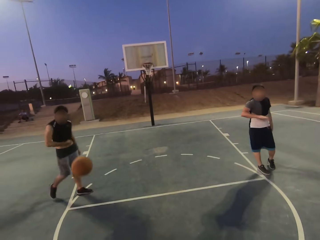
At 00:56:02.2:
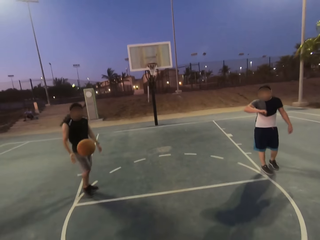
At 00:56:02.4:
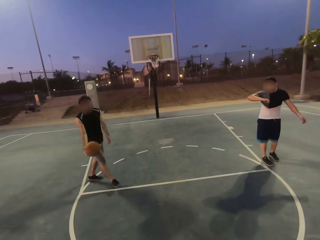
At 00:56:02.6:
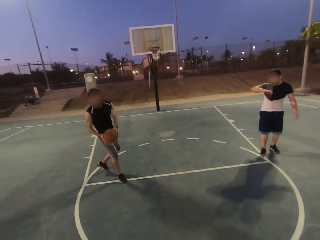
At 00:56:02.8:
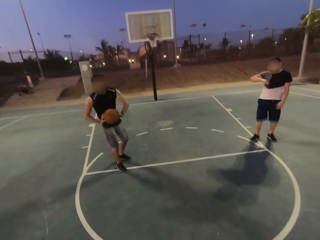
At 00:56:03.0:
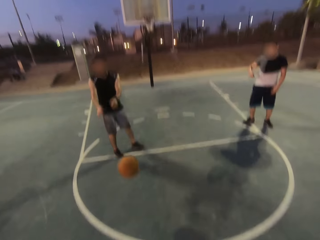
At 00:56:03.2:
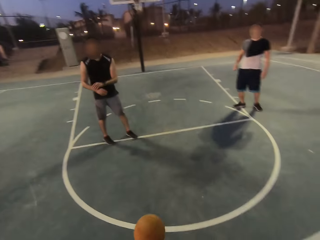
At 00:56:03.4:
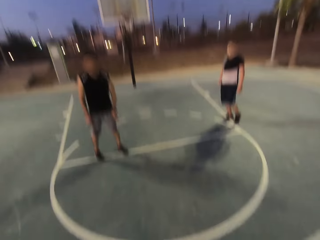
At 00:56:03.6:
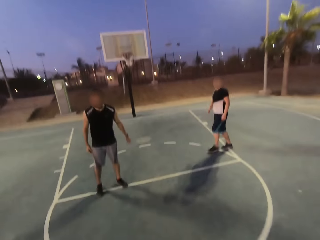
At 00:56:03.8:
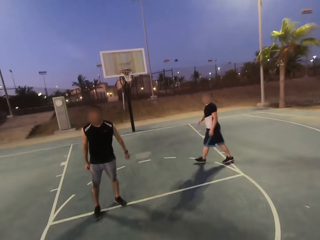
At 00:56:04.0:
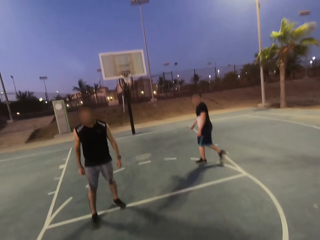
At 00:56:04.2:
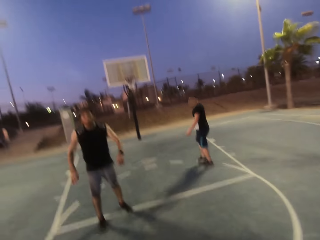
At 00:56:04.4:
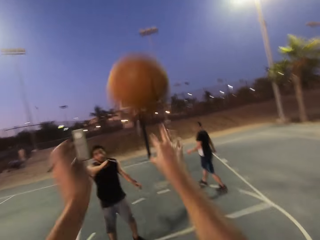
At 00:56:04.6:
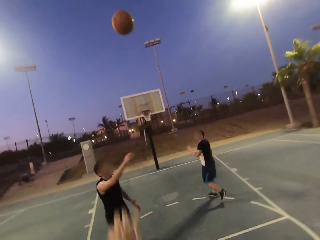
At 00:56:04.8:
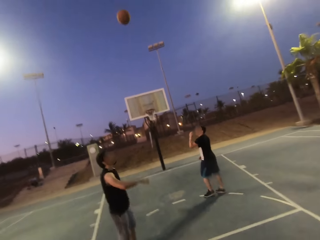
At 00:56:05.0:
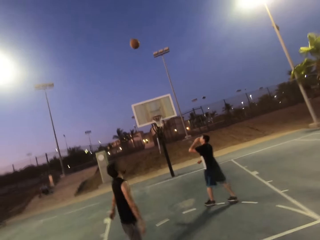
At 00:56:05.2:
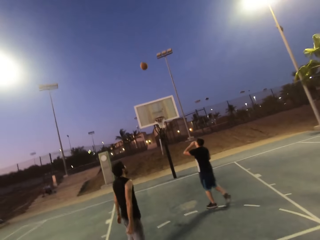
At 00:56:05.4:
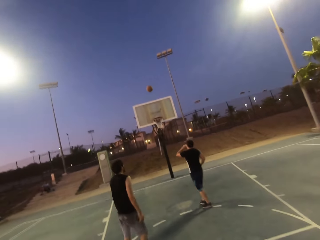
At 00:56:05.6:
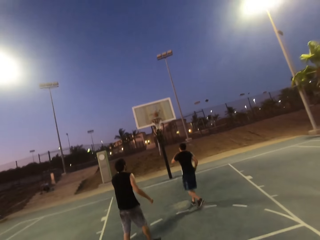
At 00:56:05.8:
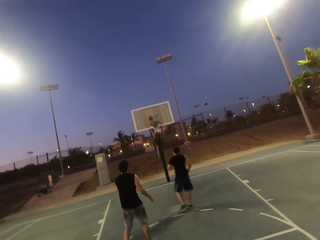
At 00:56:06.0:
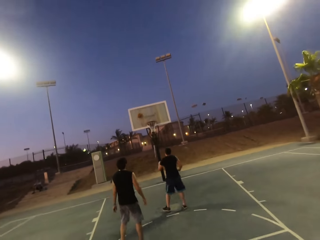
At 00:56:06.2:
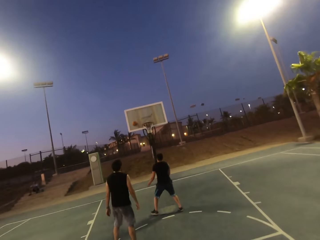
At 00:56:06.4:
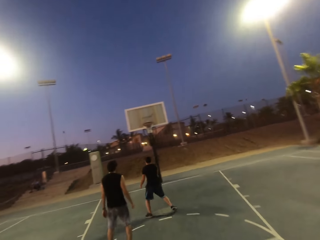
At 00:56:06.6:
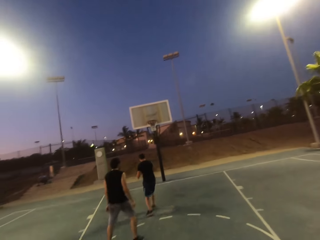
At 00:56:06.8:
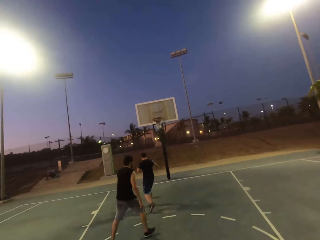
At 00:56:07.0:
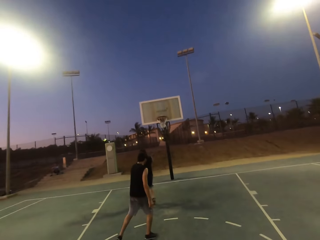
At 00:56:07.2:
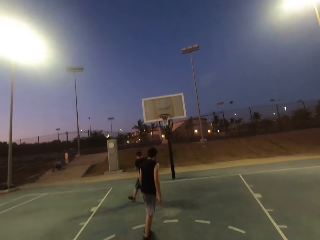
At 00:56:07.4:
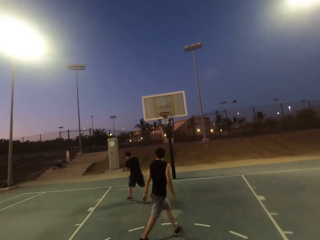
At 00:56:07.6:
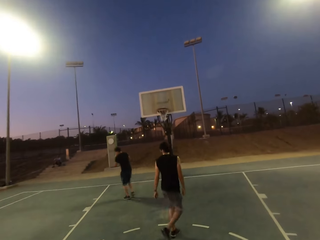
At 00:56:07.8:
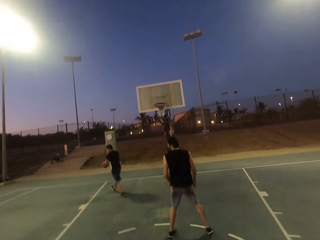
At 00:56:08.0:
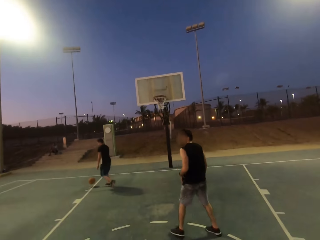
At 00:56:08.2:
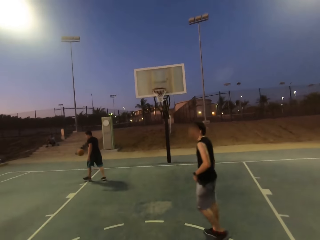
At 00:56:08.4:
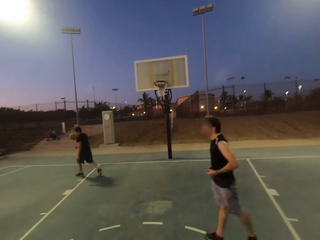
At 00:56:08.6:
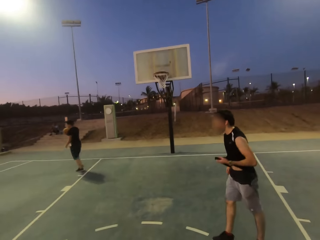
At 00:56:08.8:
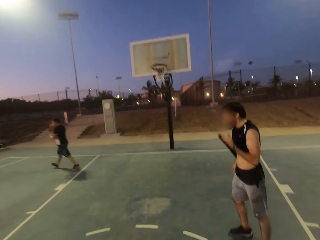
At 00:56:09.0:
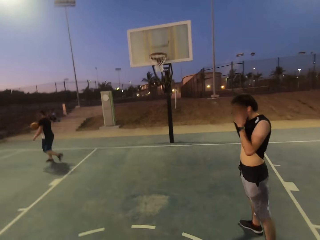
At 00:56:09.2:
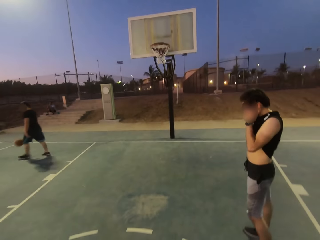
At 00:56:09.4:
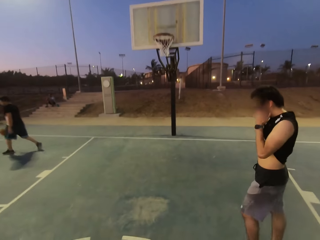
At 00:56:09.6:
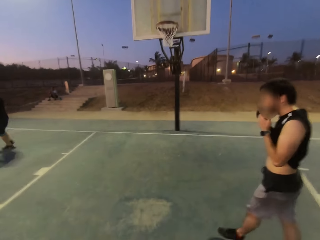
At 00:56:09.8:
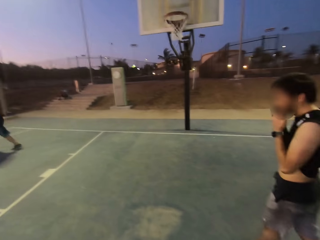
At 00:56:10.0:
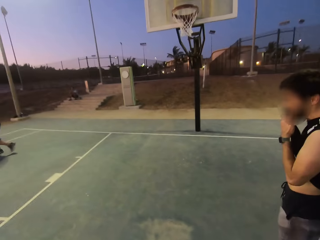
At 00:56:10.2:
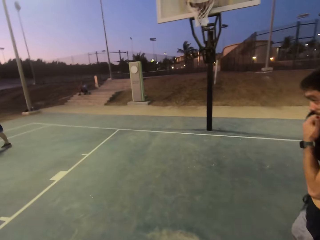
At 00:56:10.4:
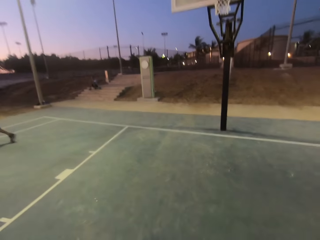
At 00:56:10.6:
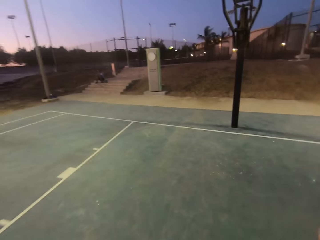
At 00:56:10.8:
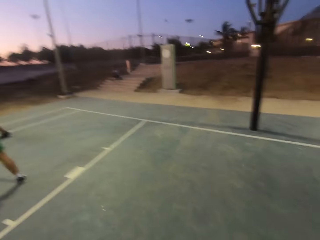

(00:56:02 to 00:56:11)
A man picks up the ball and throws the ball back to the camera wearer. The camera wearer throws the ball in the hoop. Another man holds the ball and dribbles the ball.

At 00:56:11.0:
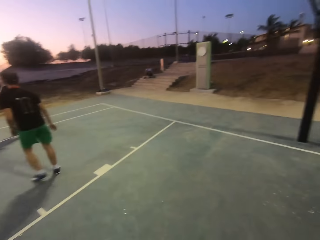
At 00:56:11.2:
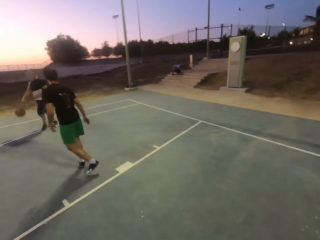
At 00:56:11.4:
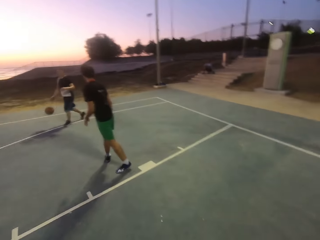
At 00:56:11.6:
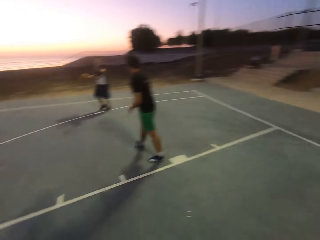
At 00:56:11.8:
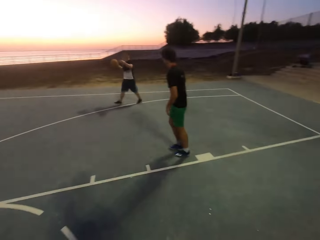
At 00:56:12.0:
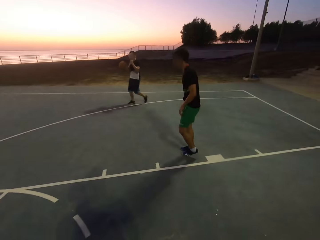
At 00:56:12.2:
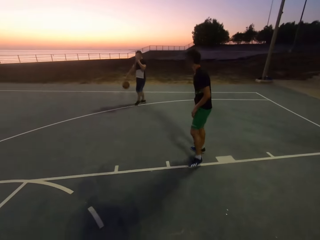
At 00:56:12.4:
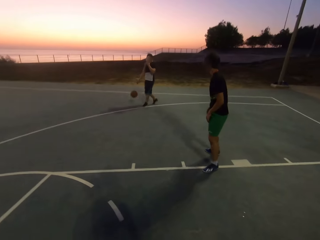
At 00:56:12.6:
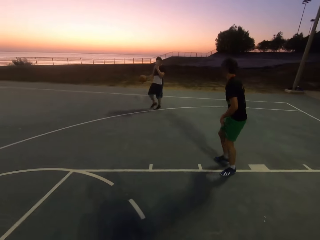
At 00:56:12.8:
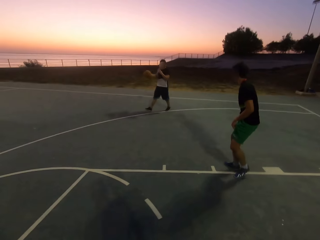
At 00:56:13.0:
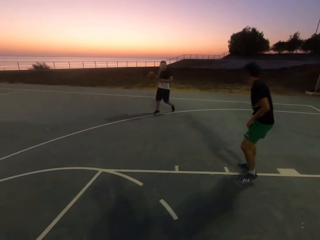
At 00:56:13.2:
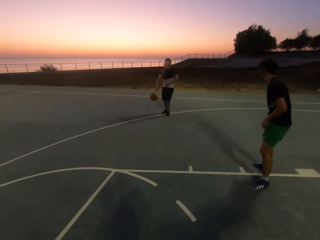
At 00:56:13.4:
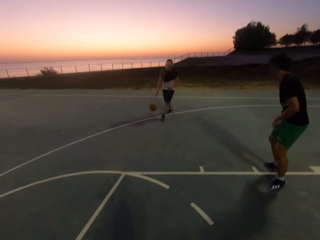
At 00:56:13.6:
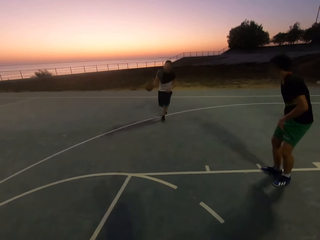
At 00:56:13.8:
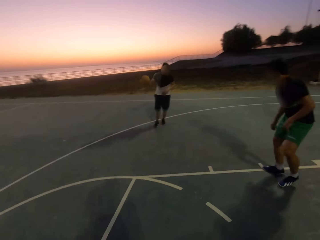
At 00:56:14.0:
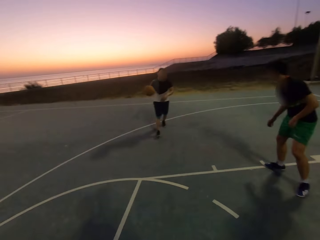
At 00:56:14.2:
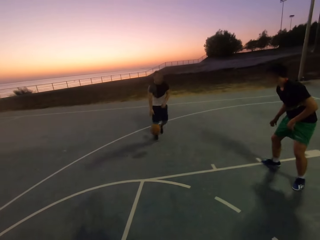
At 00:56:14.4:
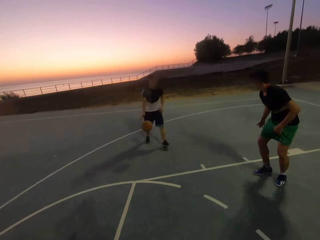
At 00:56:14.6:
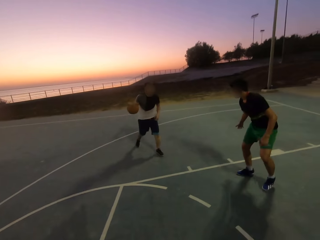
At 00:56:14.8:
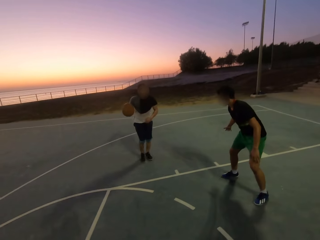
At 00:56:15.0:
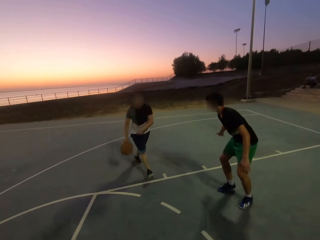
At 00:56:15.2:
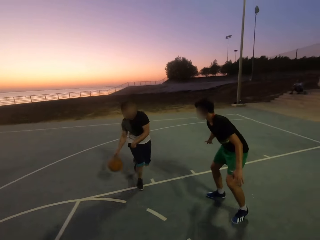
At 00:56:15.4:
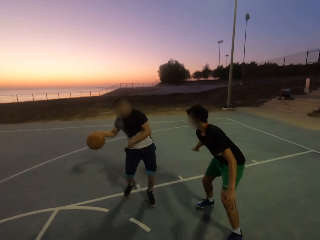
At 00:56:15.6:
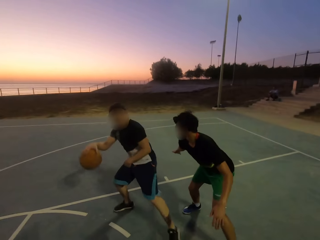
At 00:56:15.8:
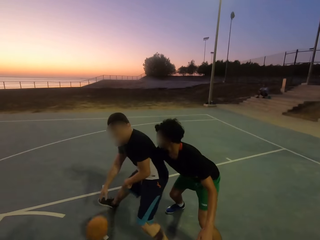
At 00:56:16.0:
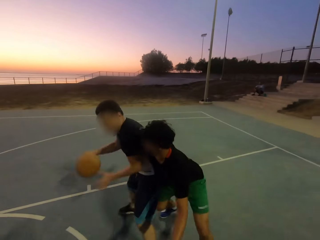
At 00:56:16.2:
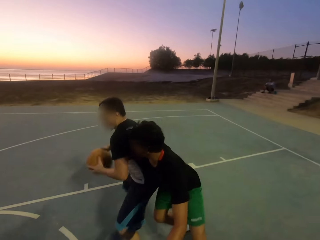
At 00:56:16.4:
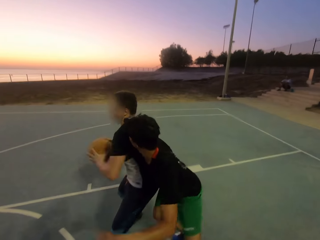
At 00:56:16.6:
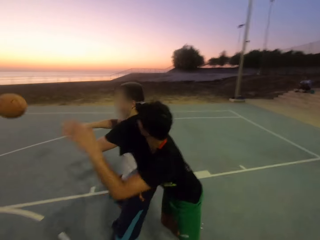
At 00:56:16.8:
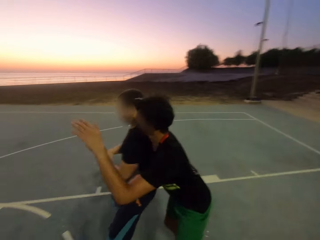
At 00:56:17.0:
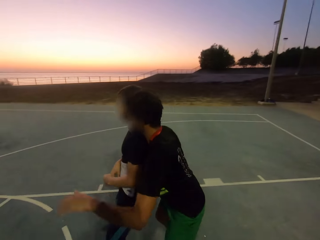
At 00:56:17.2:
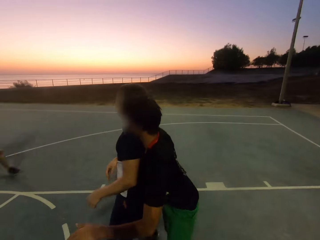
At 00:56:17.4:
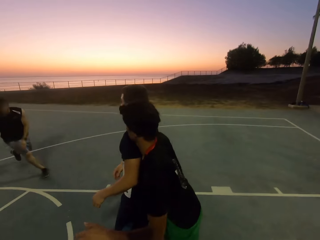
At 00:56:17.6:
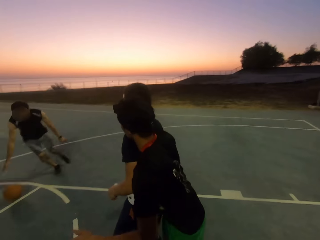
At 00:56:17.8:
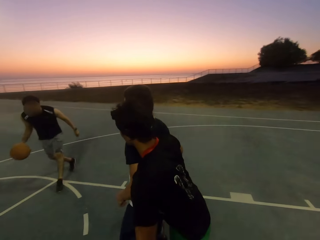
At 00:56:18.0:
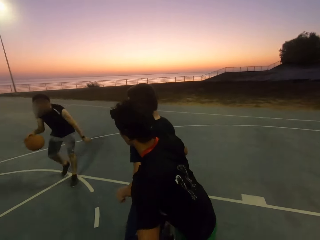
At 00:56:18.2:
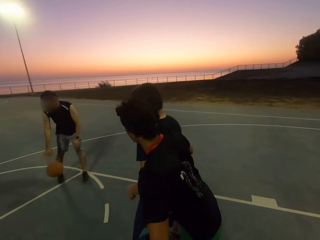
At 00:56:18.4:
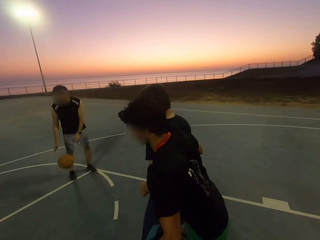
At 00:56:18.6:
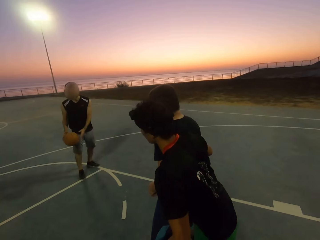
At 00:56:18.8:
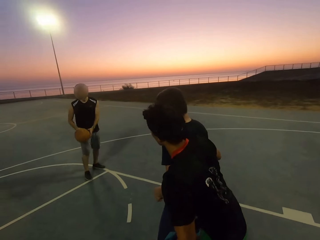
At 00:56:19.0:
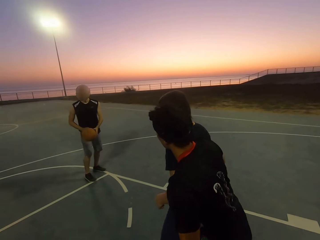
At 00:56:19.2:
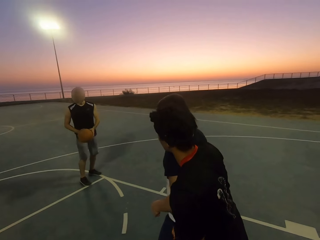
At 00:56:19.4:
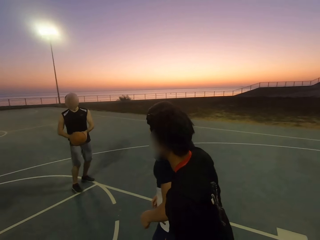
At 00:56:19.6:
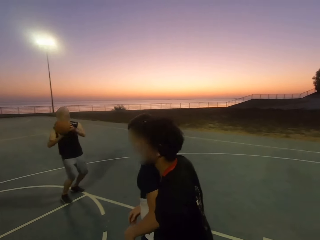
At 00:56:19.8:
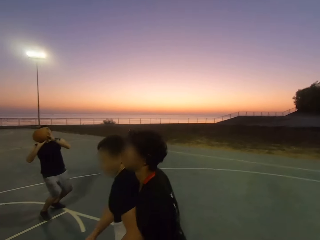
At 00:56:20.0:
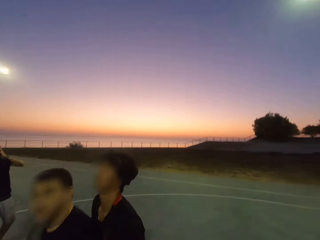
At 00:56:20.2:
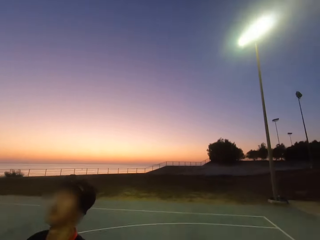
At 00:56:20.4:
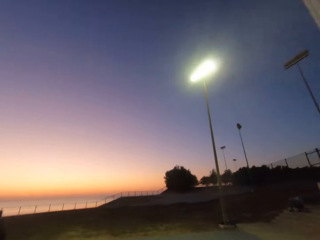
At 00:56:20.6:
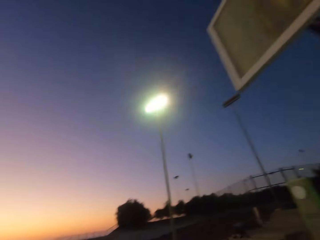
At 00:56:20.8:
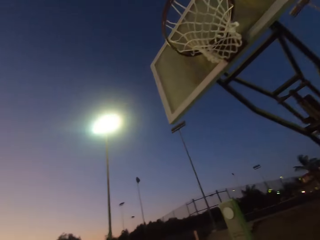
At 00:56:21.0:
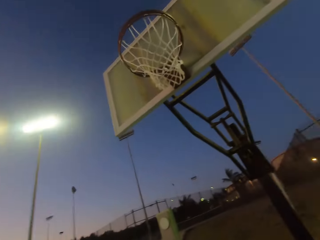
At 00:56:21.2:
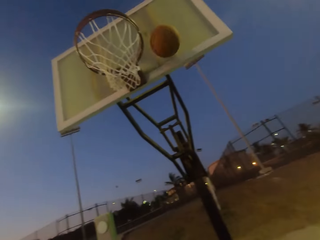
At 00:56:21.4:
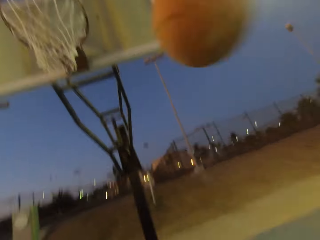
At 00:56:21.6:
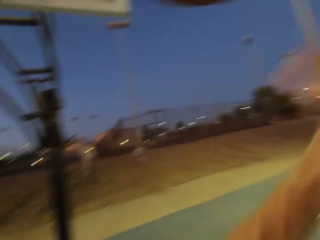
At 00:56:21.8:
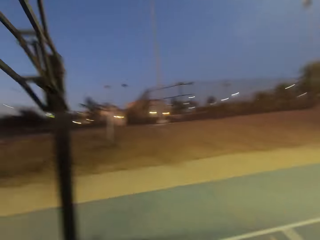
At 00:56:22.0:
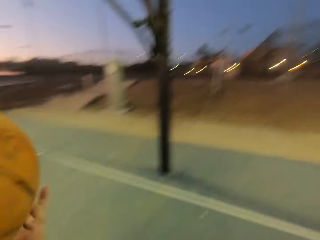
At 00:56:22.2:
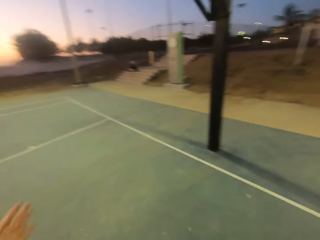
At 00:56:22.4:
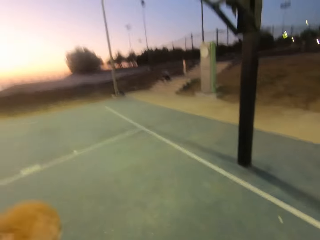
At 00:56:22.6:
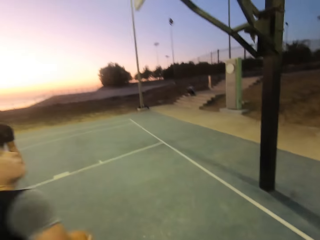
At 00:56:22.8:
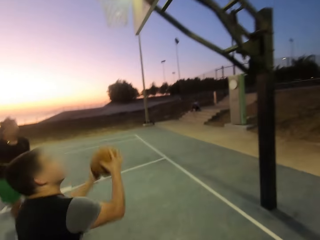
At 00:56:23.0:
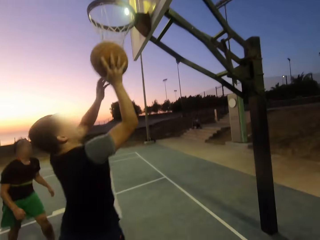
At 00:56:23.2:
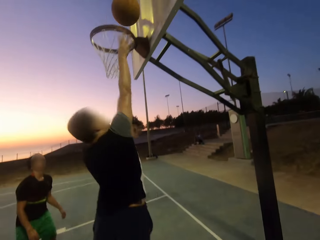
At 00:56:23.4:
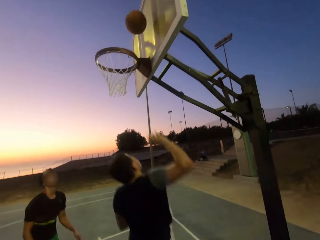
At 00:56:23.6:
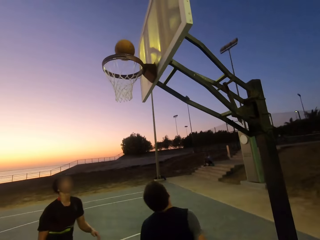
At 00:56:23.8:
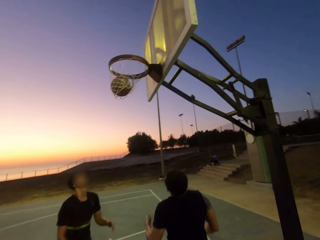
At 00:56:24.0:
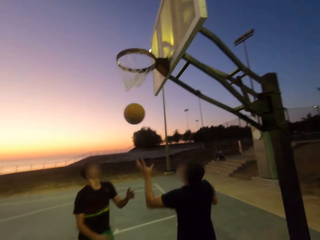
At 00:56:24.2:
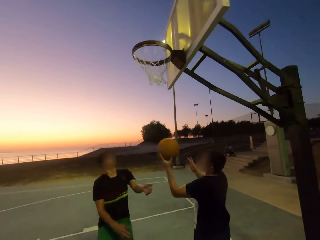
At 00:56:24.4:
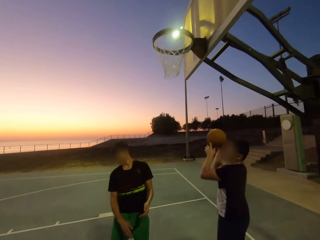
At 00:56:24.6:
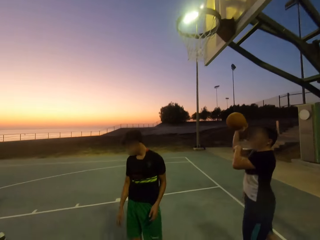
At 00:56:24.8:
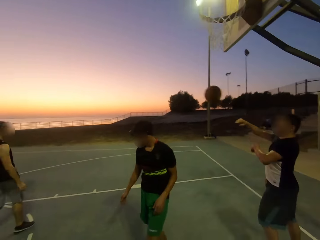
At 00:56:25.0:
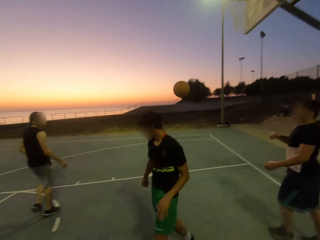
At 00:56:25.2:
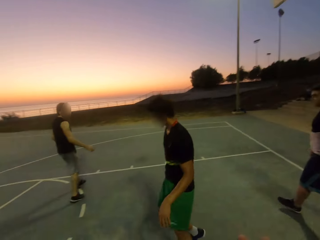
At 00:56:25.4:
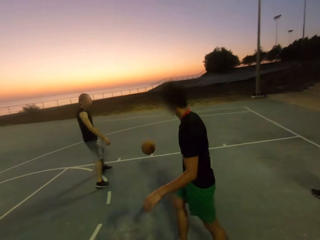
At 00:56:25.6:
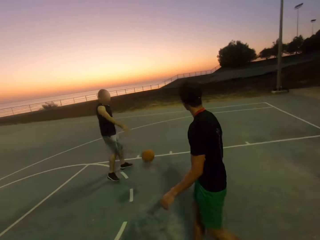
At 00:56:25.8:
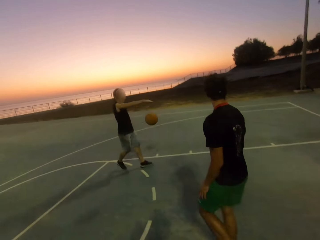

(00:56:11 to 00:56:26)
A man scratches his nose. Another man shields. The first man throws the ball to a third man. The third man dribbles the ball and throws the ball towards the net. The first man throws the ball into the net. He throws the ball to the third man.
